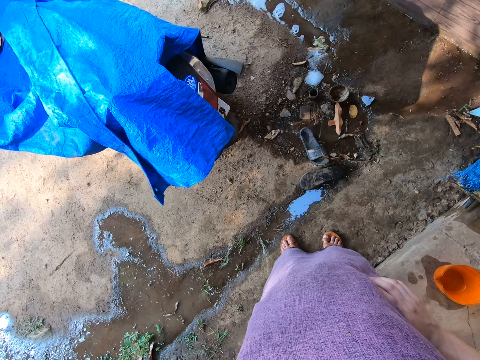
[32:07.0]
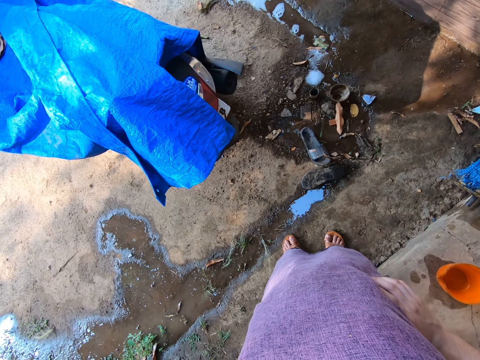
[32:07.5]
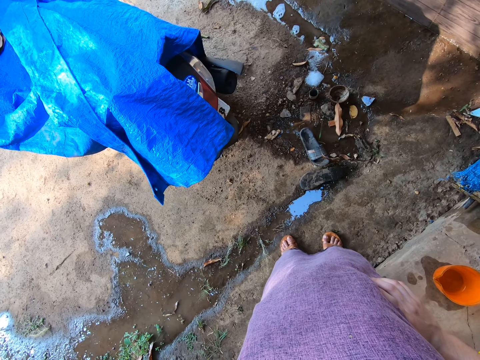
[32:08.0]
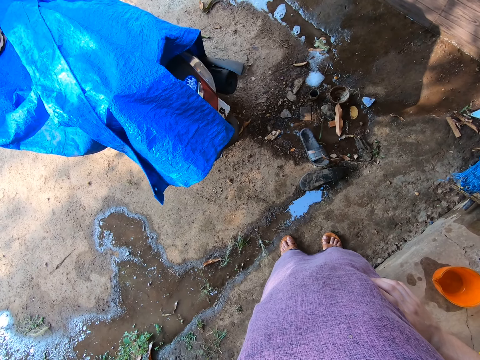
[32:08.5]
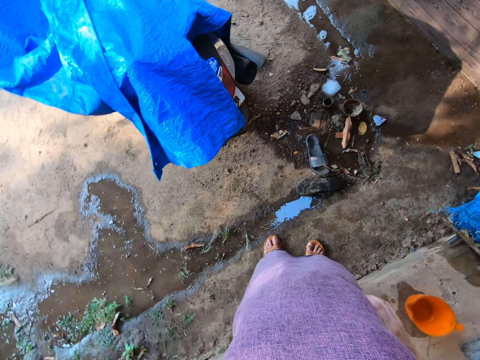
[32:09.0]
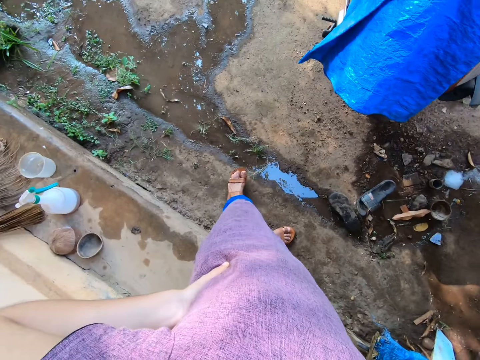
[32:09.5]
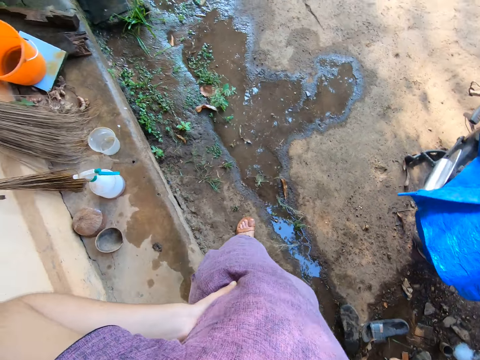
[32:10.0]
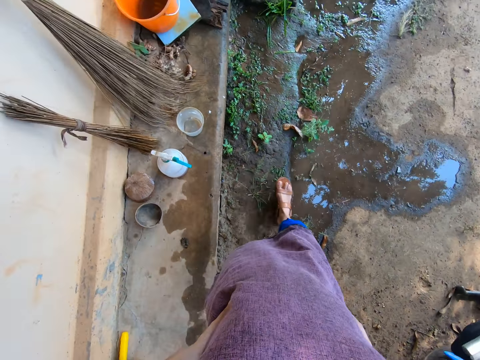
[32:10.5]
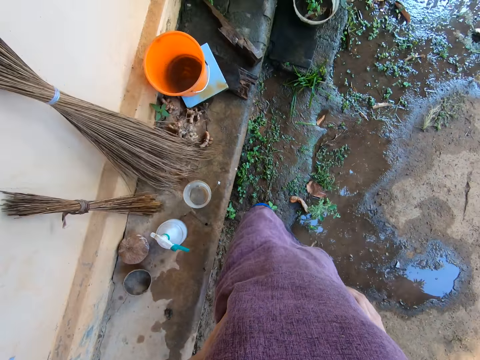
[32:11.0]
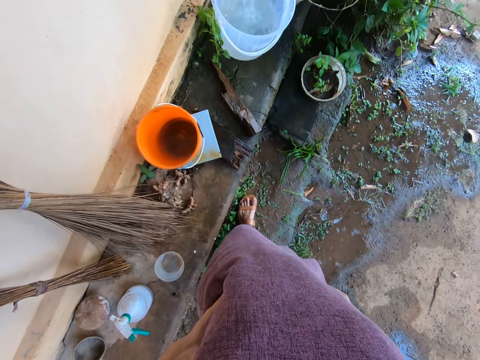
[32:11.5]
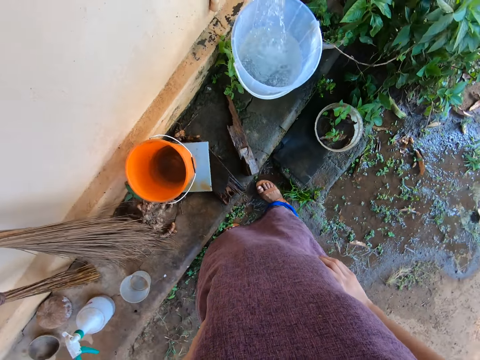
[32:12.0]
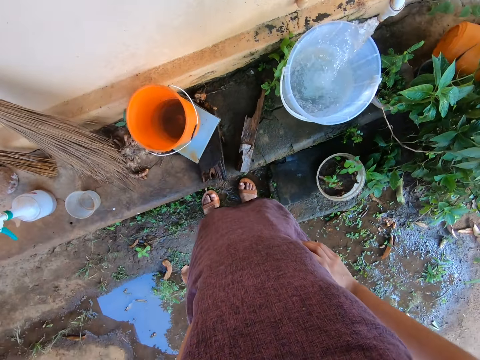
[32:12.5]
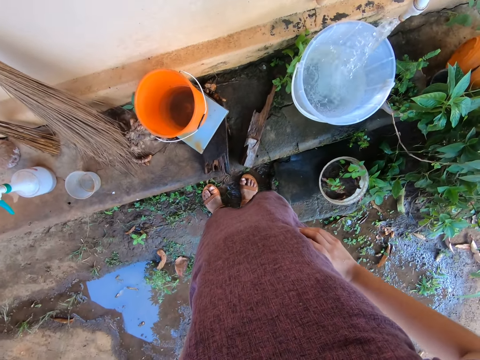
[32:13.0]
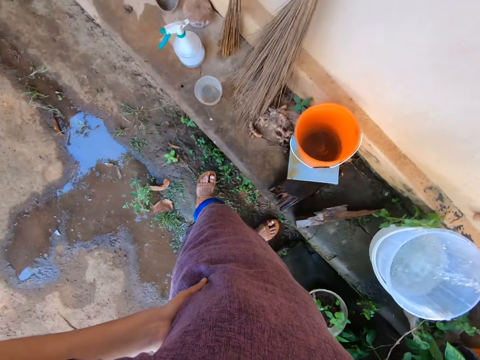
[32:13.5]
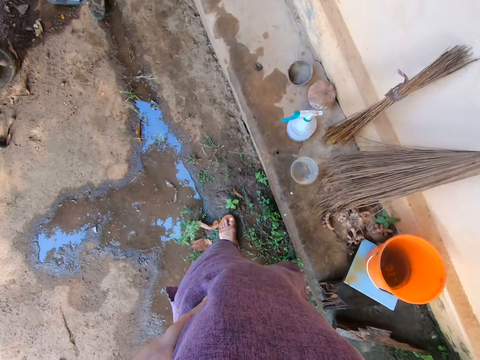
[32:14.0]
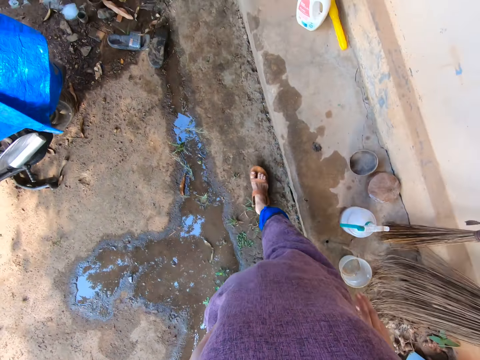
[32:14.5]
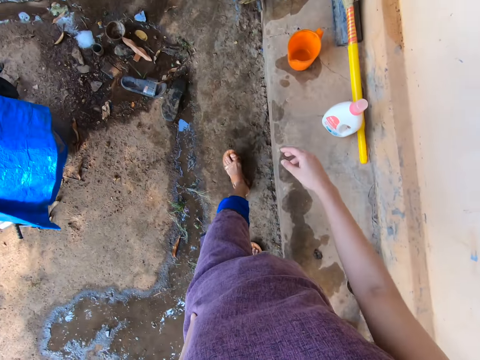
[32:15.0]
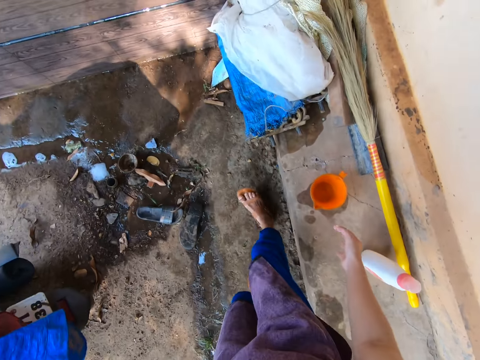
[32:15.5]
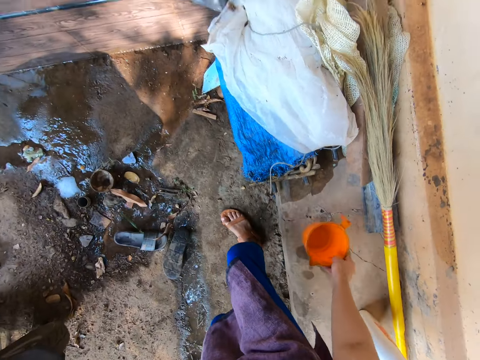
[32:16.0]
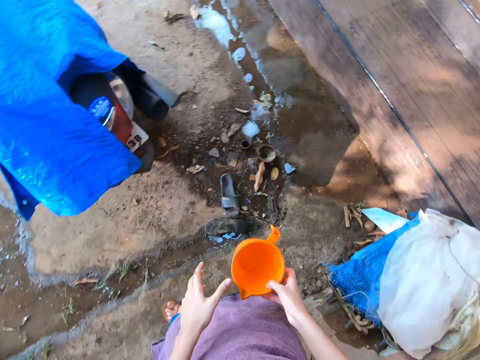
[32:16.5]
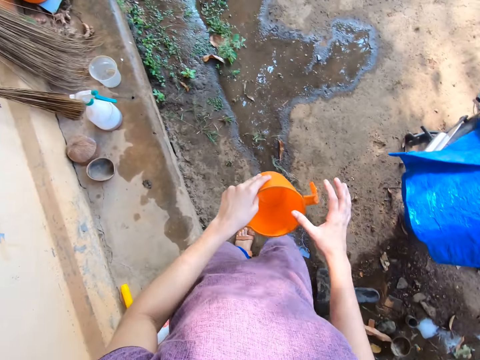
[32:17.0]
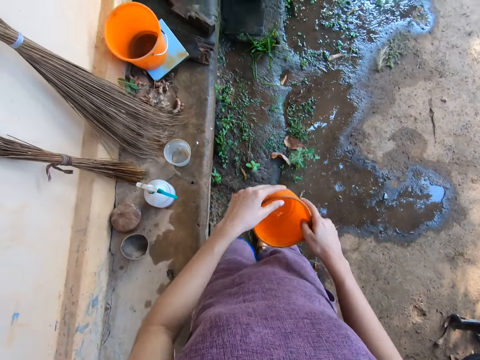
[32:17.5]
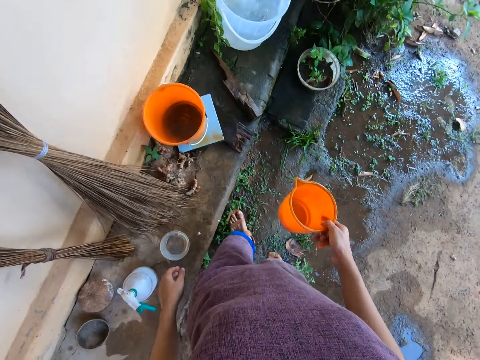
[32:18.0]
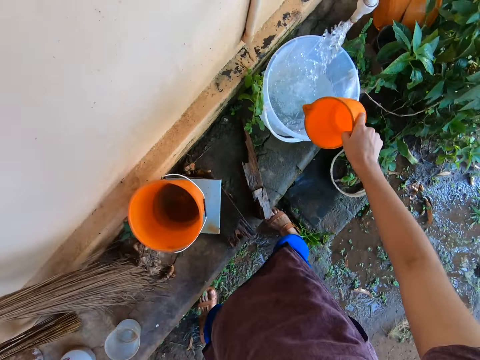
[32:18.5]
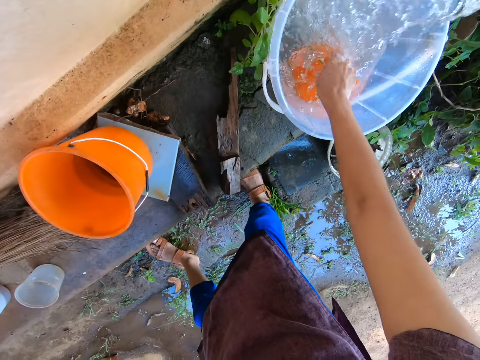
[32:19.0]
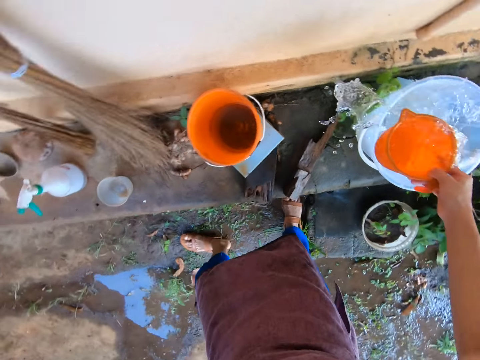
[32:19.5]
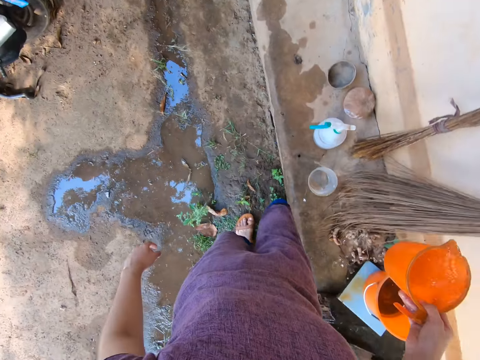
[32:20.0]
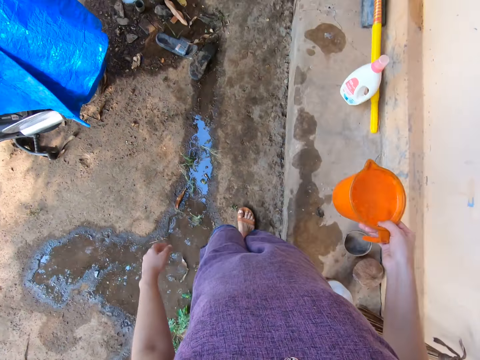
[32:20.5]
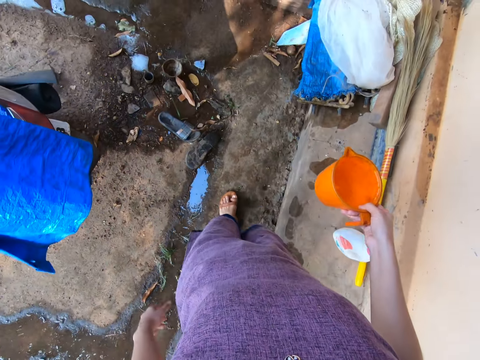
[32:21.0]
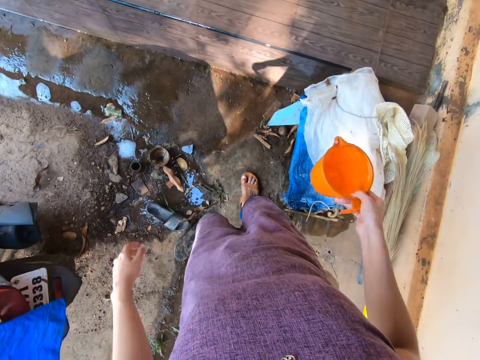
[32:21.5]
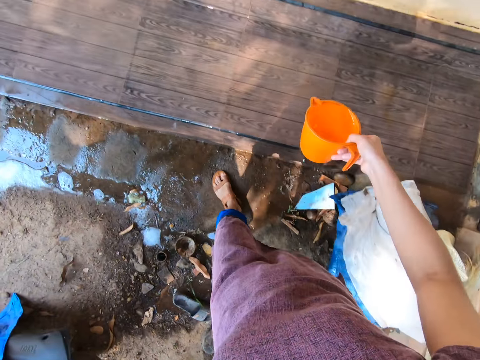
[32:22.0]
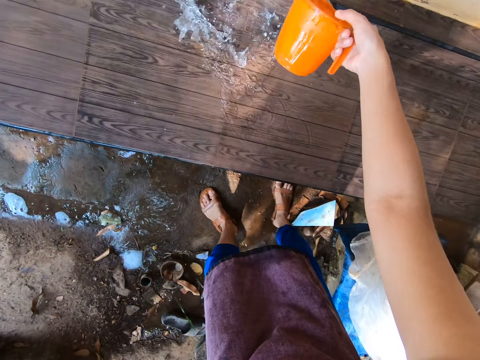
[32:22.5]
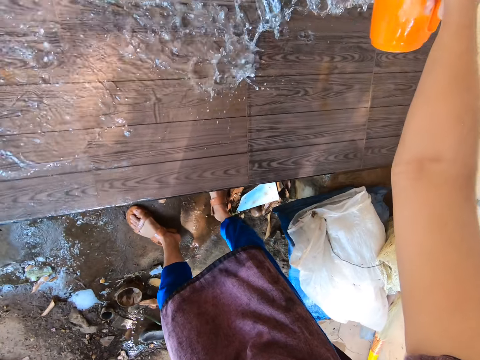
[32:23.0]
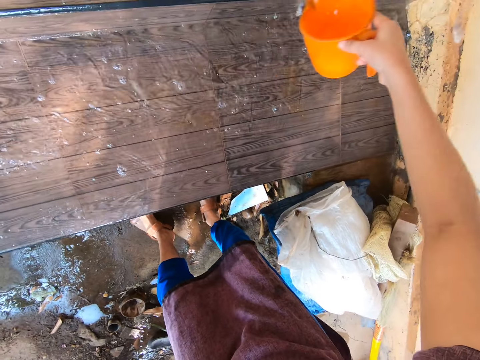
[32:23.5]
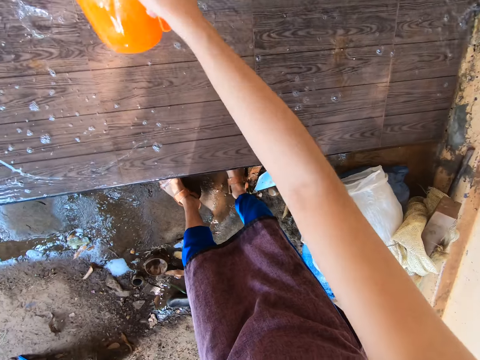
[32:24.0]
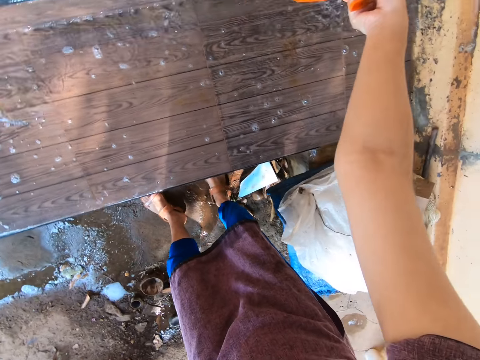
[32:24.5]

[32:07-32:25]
The camera wearer looks around. She walks around. She picks the cup or jug from the floor with her right hand. She passes the cup from her right hand to her left hand. She passes the cup from her left hand to her right hand. She takes water from the bucket on the tap with the cup in her right hand. She walks around with the jug of water on her right hand. She pours water on the bench with the cup in her right hand.

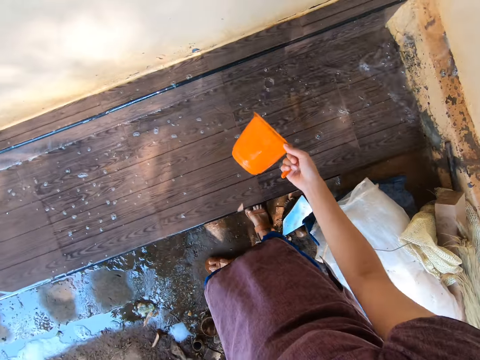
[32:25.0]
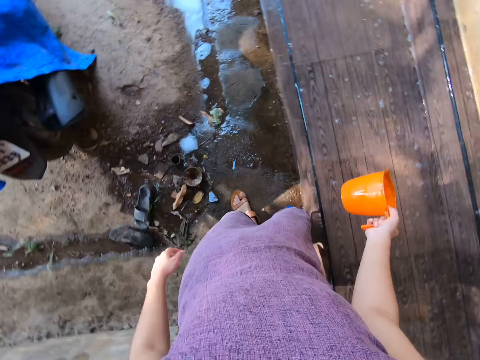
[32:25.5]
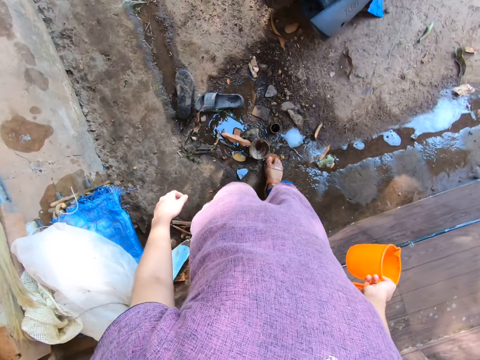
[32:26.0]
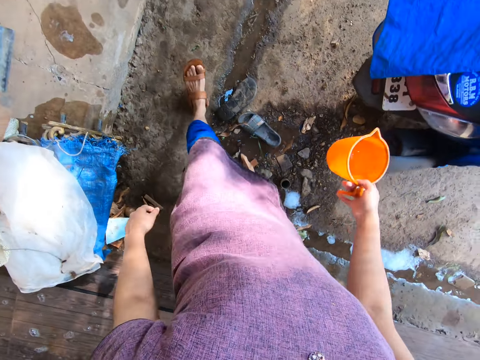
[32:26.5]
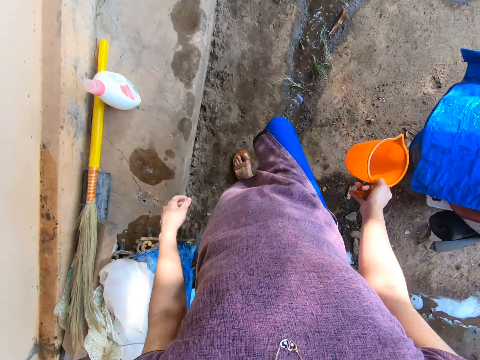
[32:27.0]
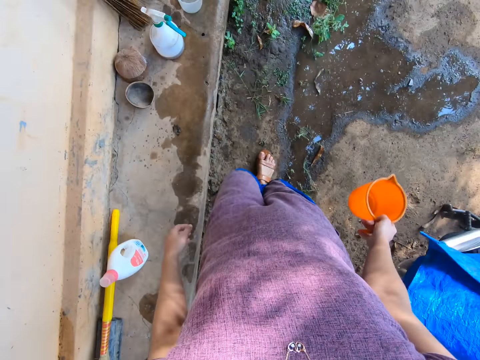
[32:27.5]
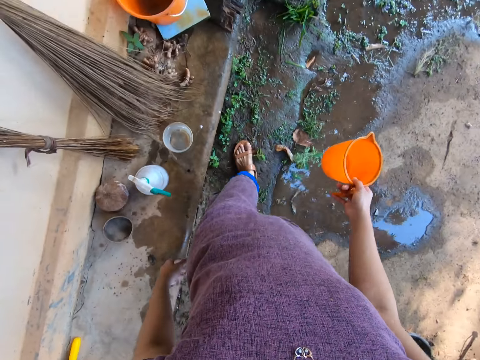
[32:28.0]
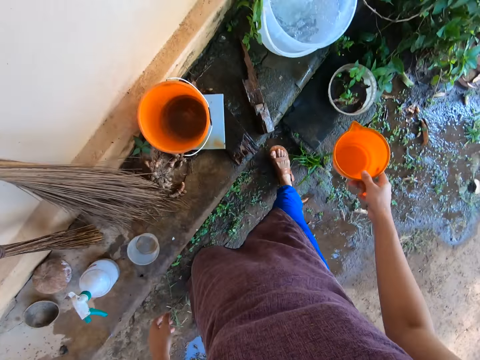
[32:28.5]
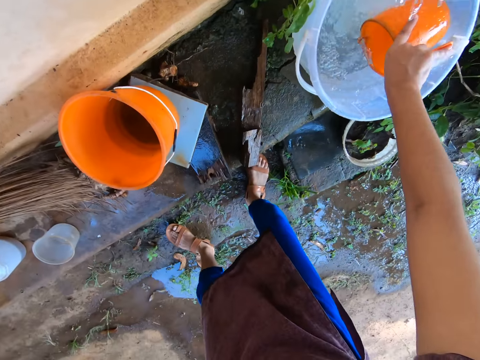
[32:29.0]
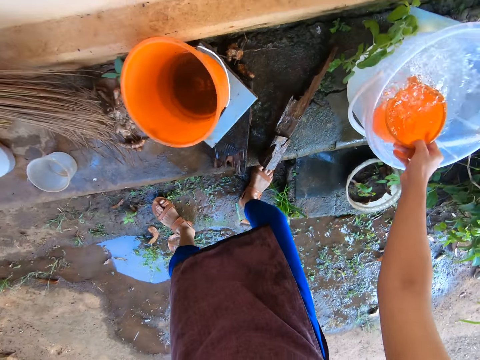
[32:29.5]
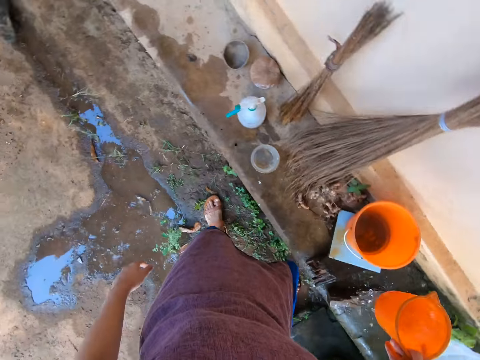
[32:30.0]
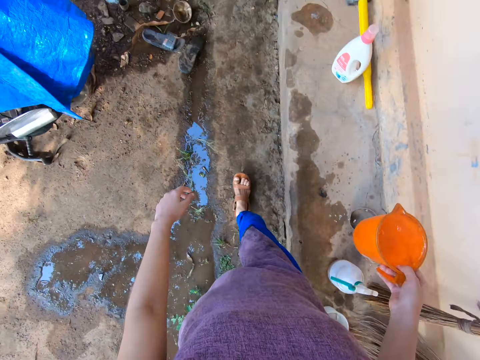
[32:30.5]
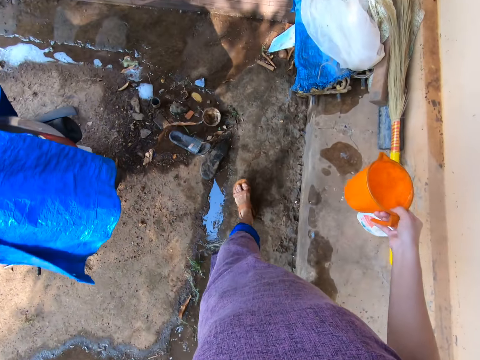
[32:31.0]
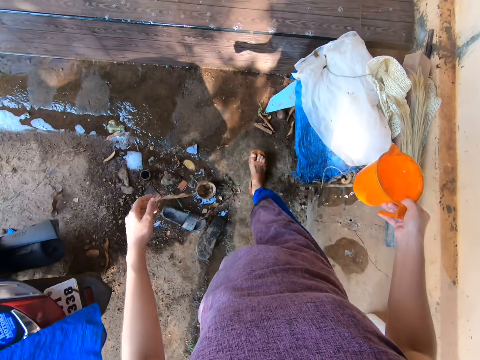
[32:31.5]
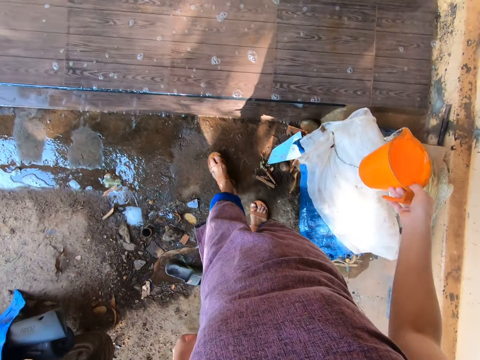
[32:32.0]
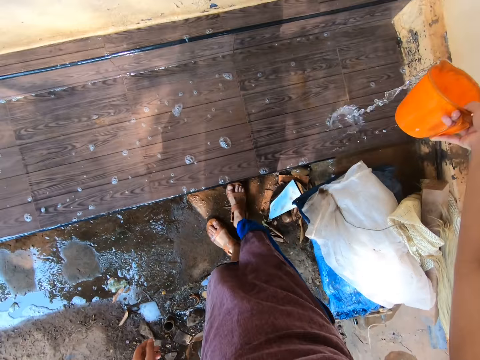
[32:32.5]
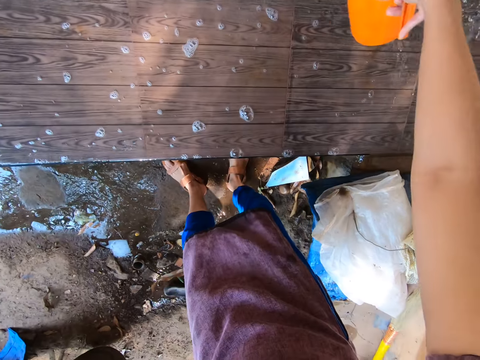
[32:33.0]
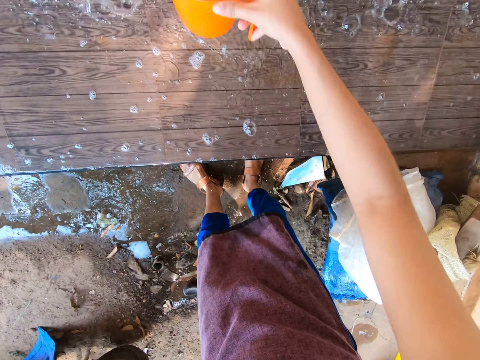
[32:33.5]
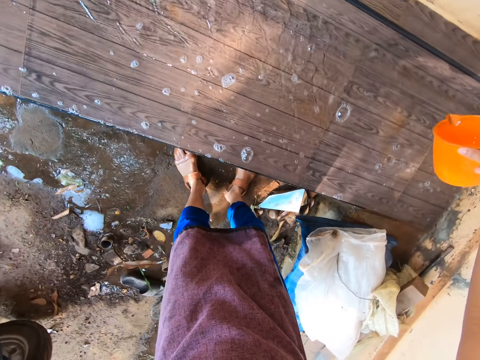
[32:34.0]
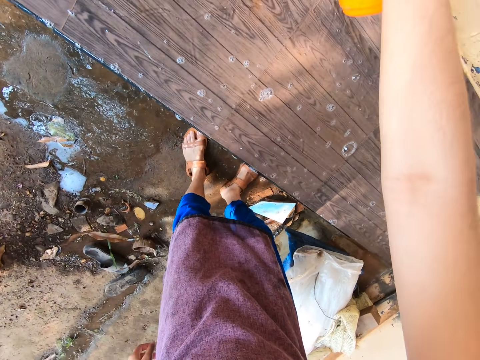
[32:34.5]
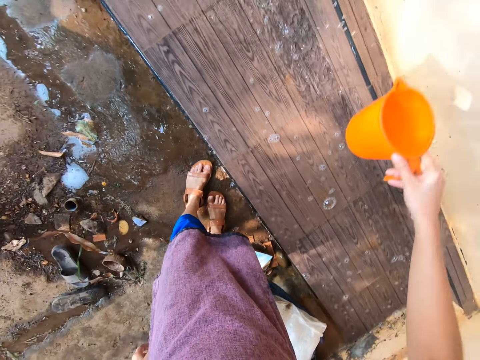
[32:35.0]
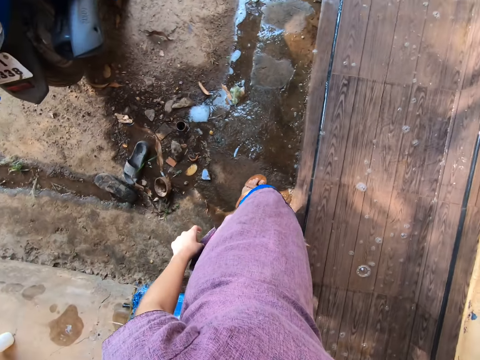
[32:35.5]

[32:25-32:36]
The camera wearer walks around with an empty jug or cup in her right hand. She takes water from the bucket on the tap with the cup in her right hand. She walks around with the jug of water on her right hand. She pours water on the bench with the cup in her right hand.
